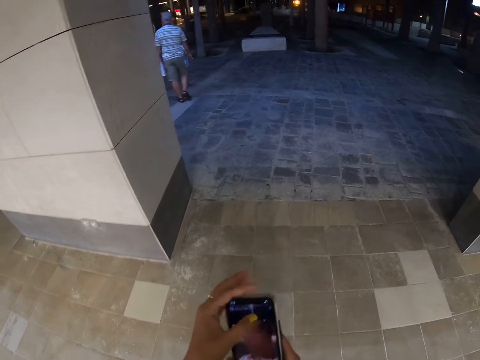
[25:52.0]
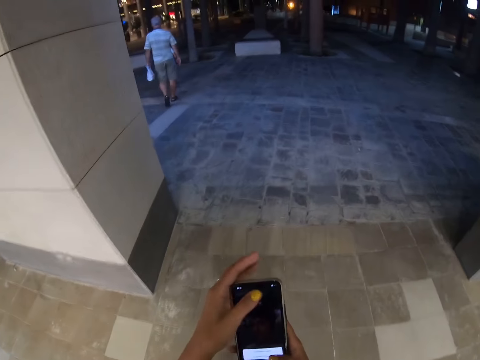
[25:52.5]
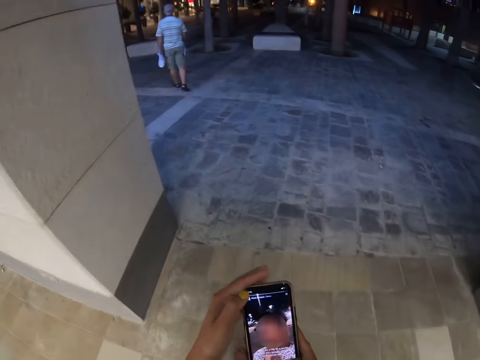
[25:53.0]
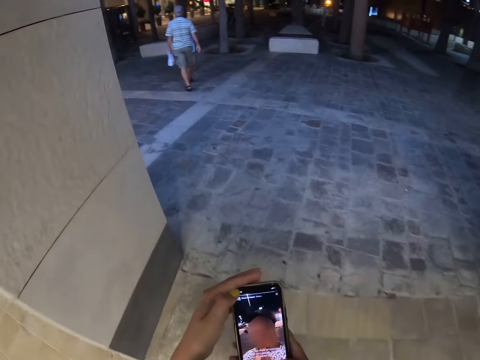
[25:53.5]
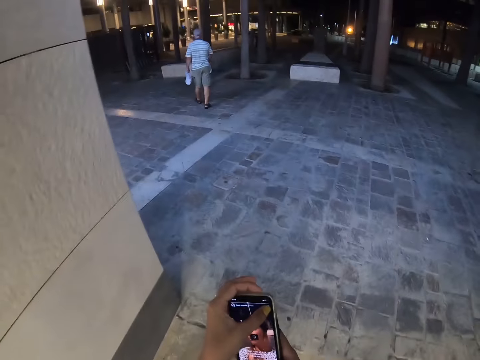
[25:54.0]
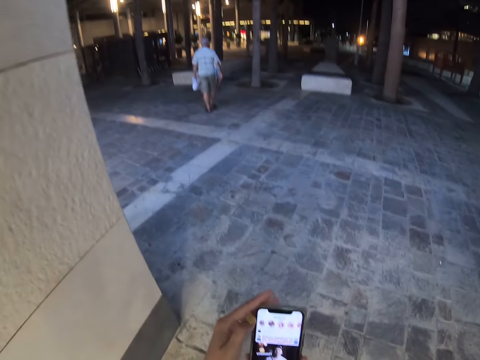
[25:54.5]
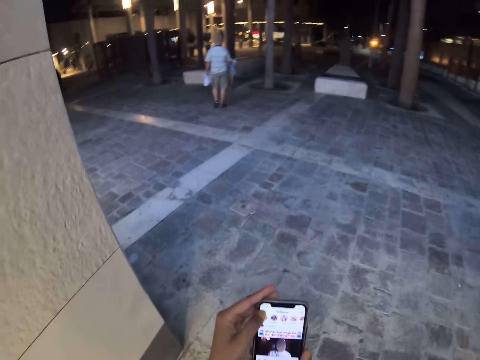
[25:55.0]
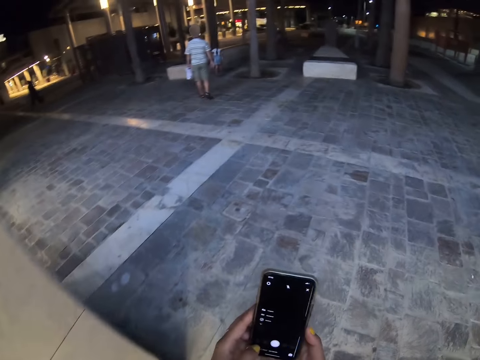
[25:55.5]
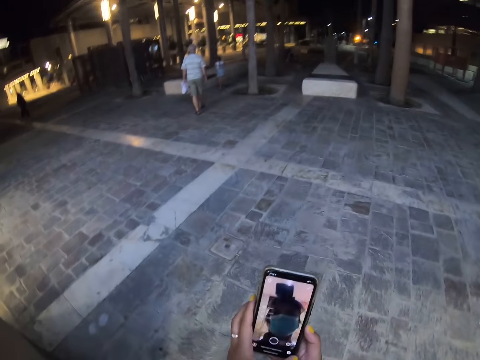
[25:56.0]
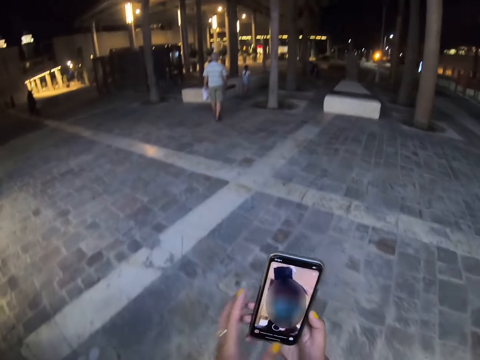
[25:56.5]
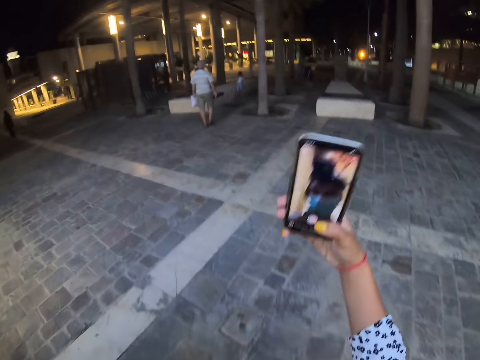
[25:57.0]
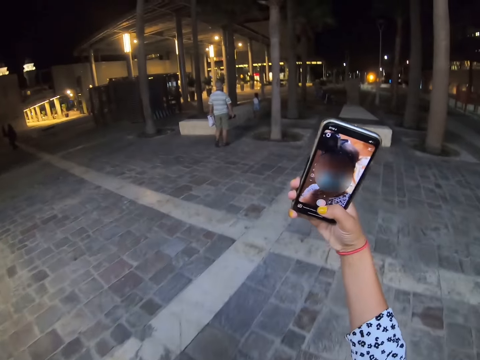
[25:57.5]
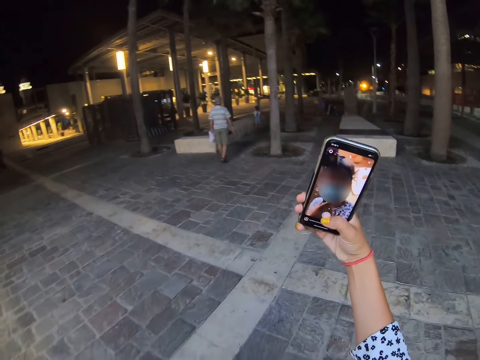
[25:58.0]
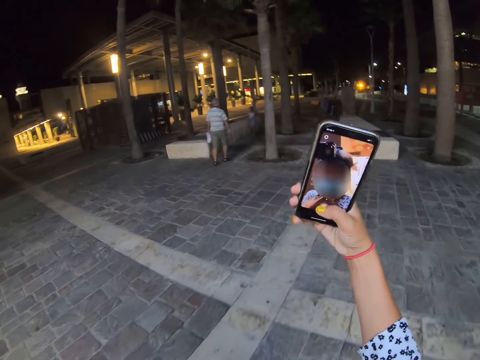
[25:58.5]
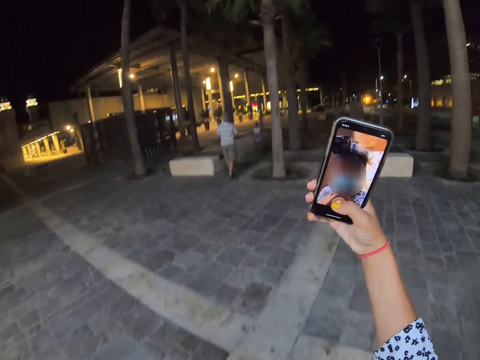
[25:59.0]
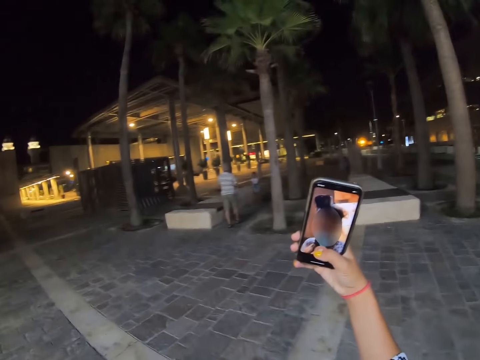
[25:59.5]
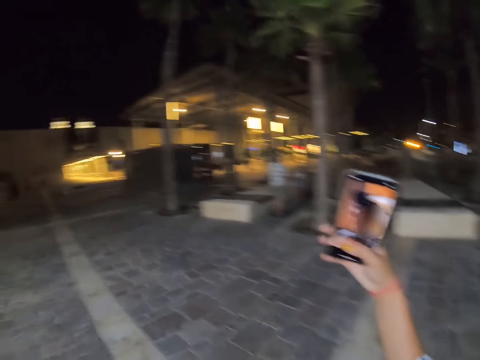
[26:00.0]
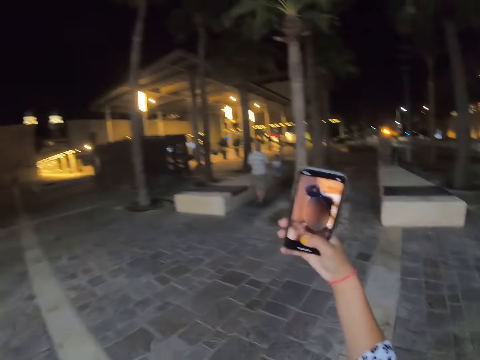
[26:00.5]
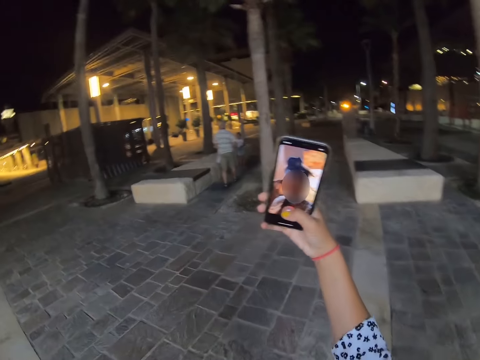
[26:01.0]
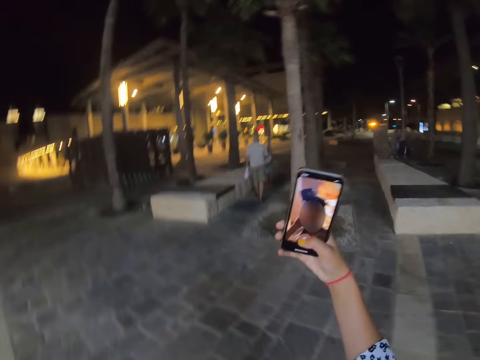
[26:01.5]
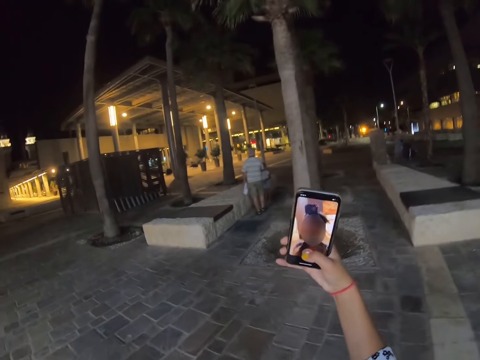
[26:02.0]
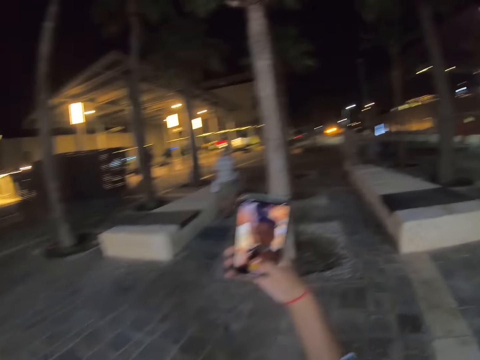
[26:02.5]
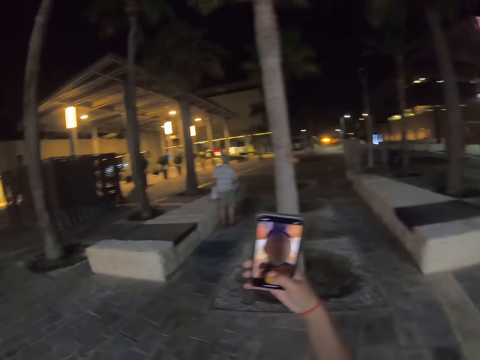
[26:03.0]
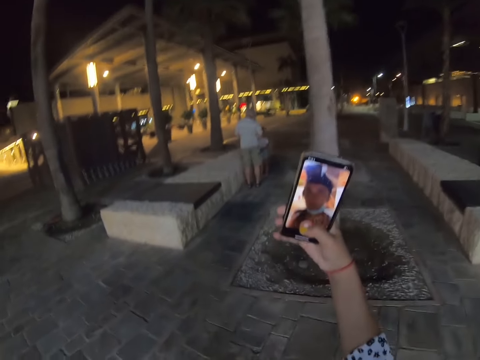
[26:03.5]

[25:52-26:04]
The camera wearer walks around. They are recording. They are walking. They take a photo.

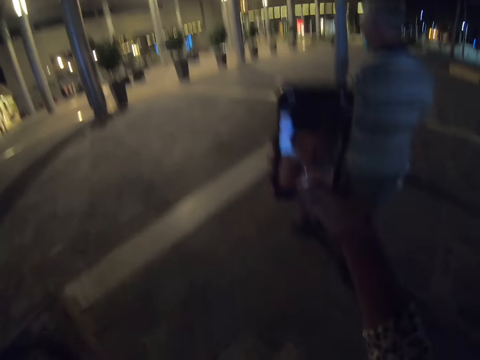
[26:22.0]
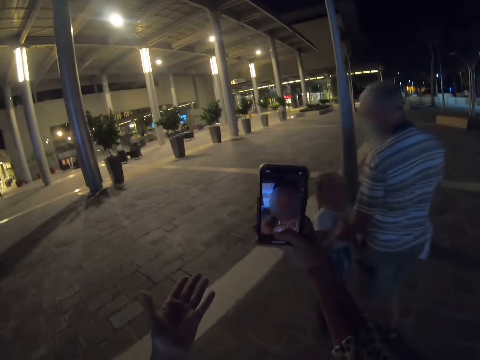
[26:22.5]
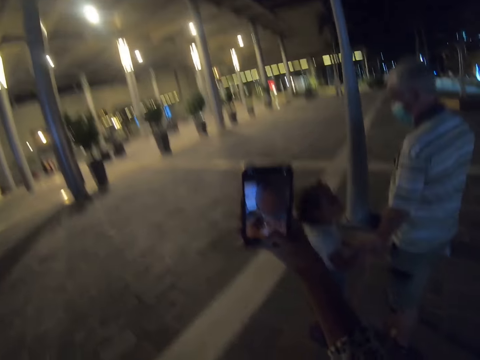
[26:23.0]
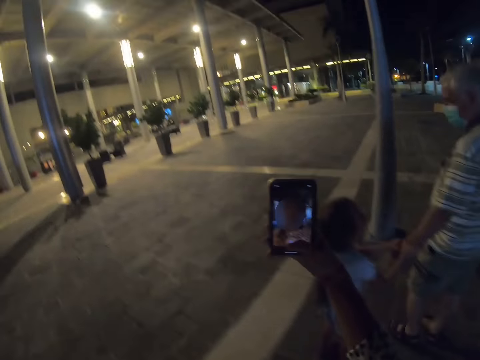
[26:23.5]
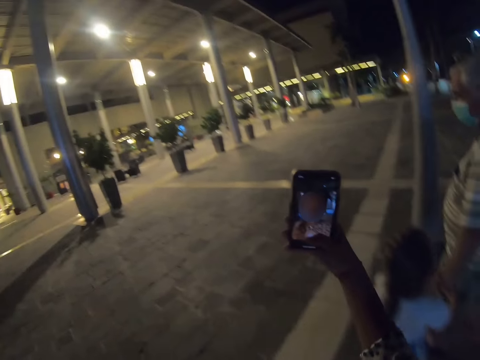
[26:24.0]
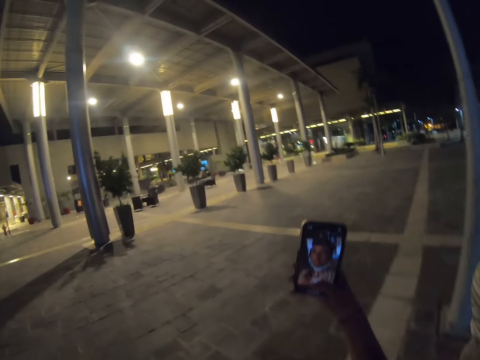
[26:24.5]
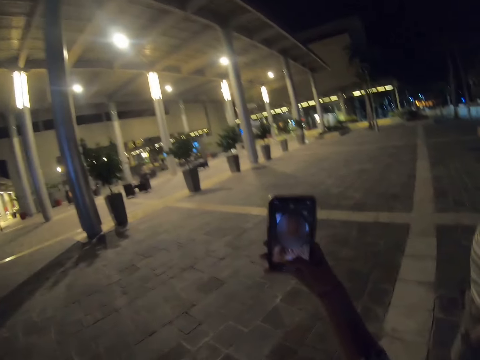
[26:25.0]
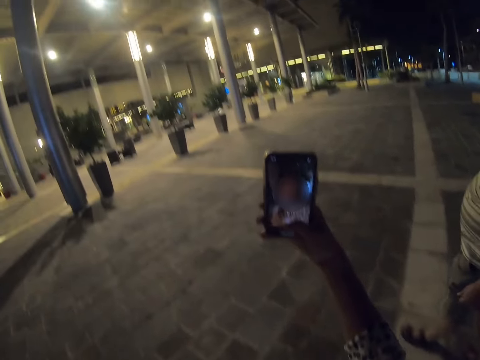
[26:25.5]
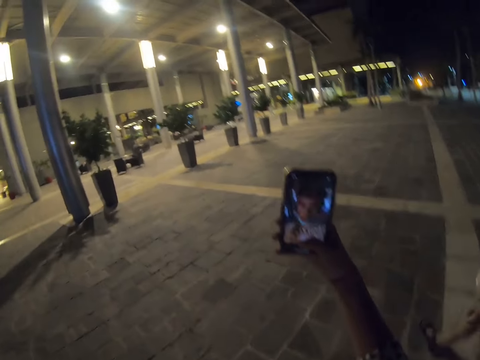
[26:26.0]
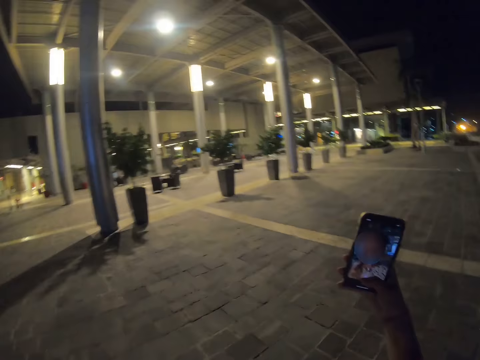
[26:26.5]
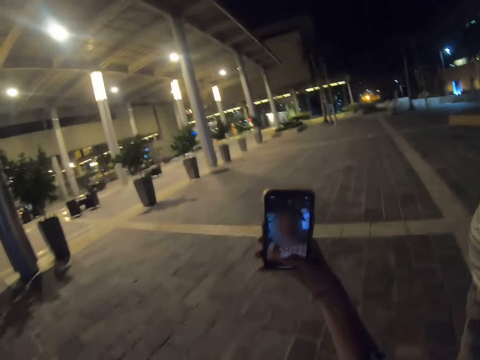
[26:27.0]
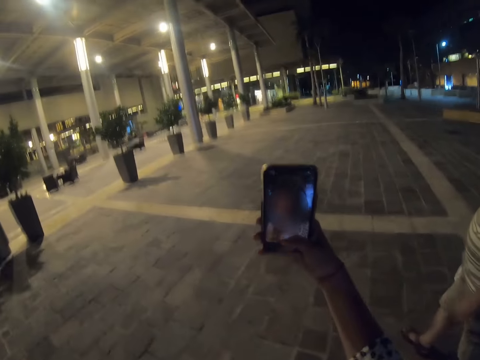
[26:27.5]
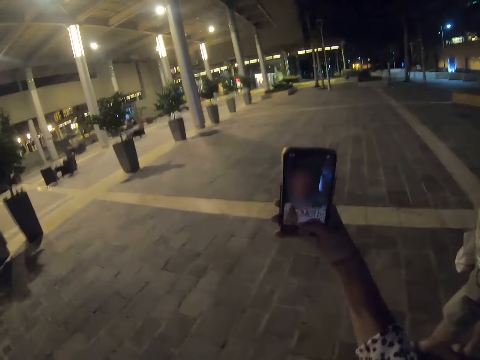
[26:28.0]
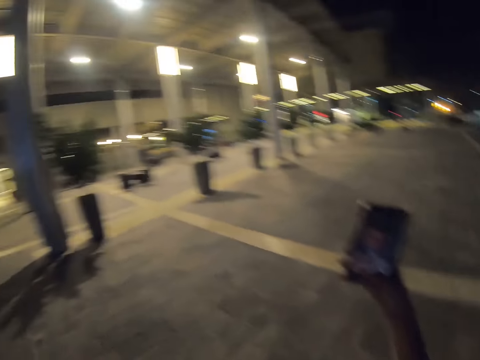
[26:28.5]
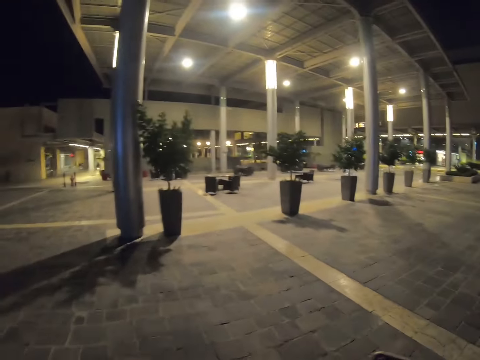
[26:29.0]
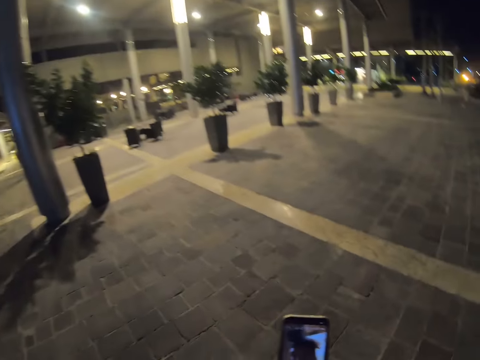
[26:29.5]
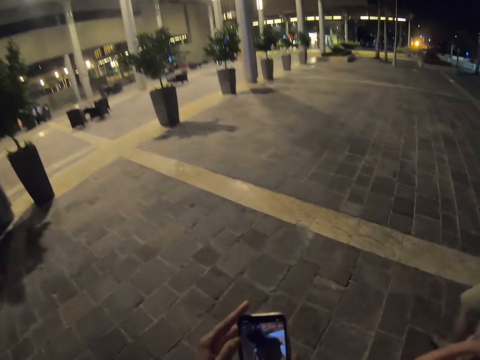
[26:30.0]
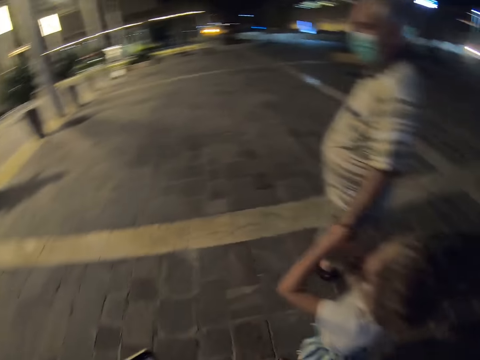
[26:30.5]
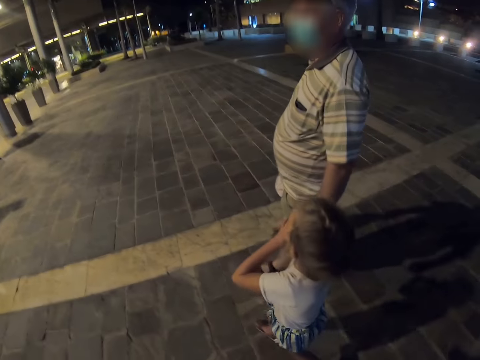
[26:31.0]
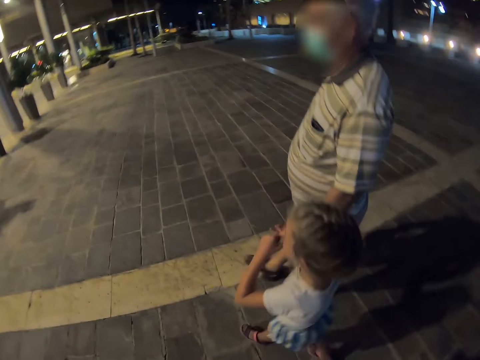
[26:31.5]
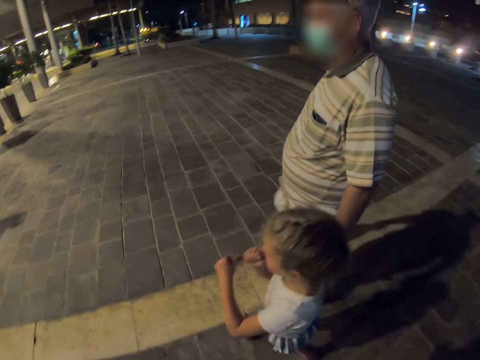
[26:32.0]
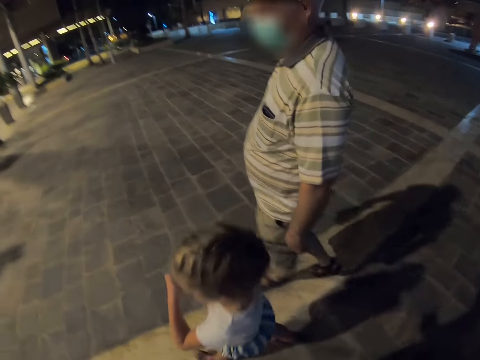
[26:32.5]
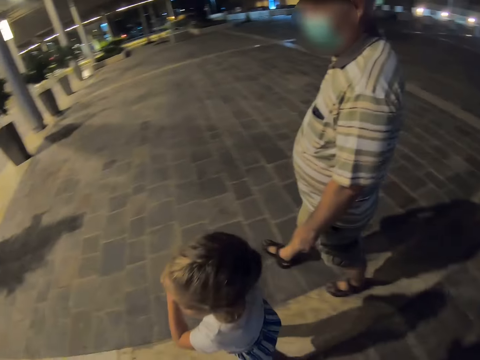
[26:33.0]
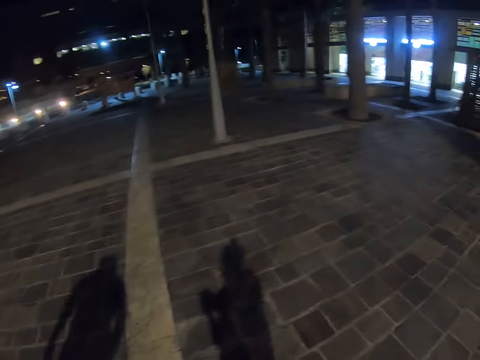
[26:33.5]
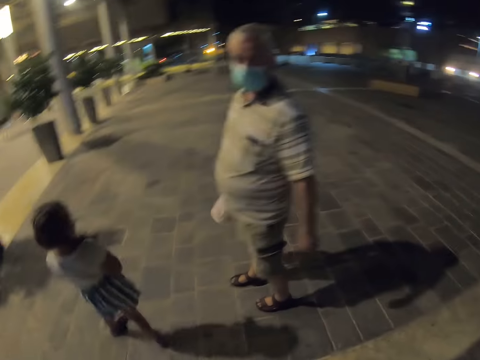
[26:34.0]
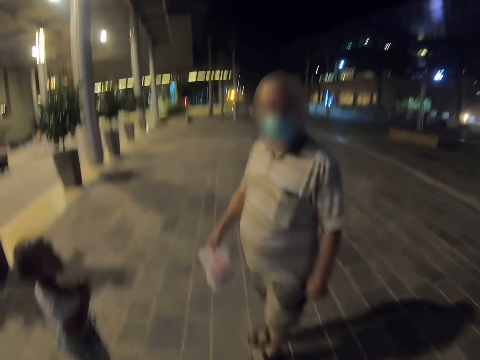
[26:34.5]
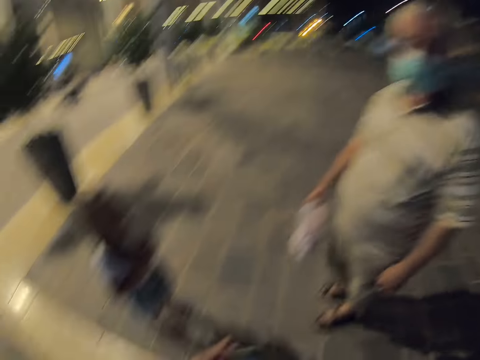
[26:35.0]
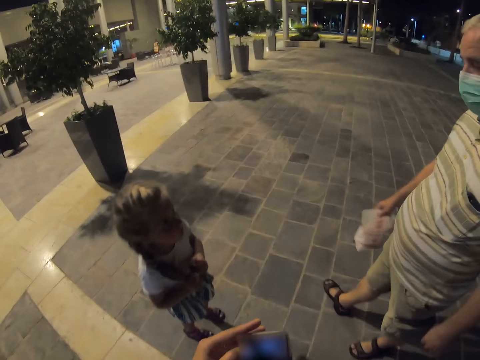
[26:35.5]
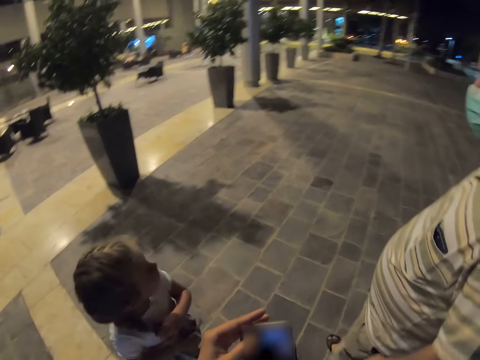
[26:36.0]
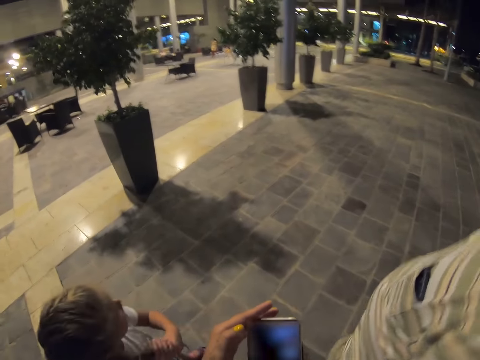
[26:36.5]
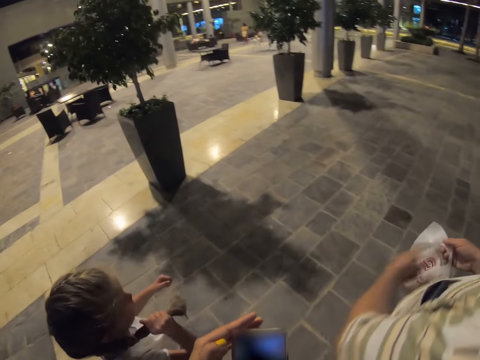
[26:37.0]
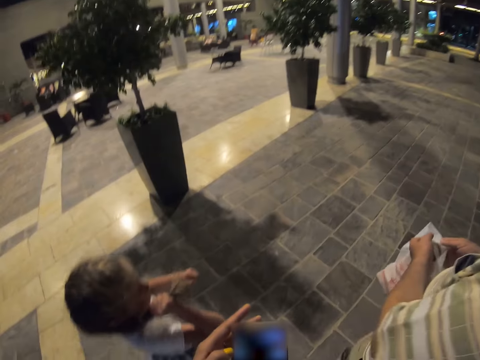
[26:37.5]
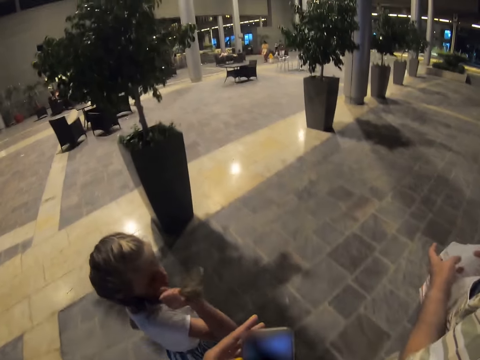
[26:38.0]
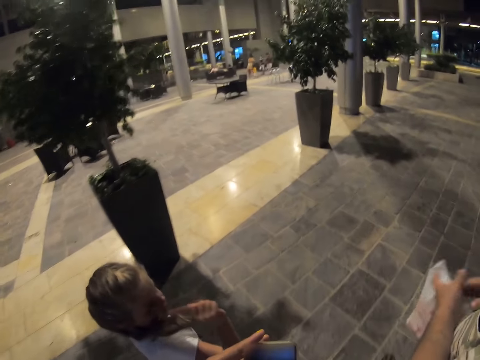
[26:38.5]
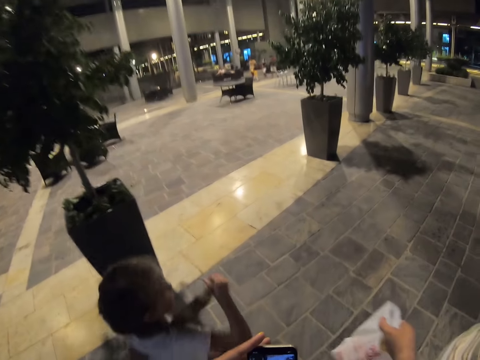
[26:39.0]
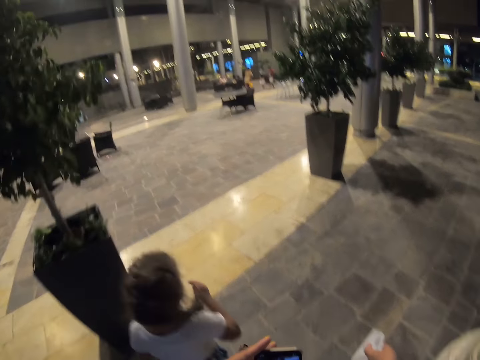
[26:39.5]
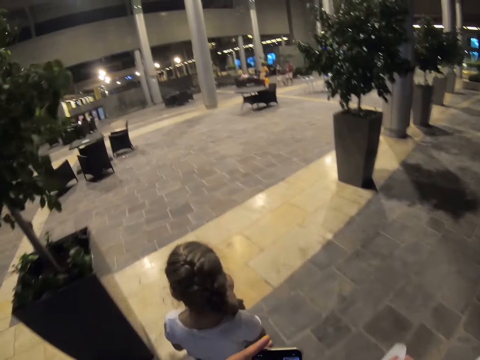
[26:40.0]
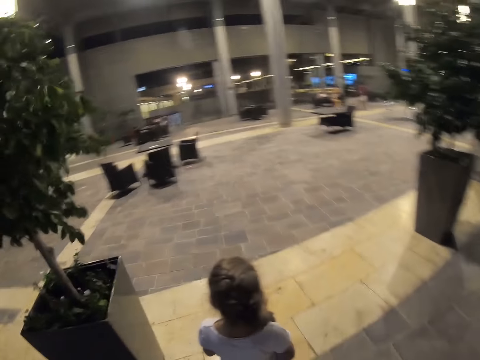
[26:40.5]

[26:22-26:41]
The camera wearer interacts with a man and interacts with a girl. They walk around with the man and a child. The man looks into the bag. The man checks the nylon.
